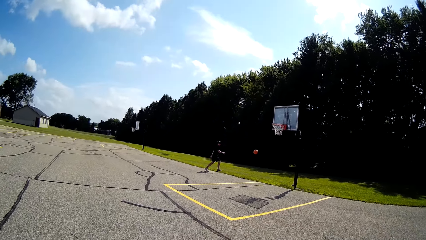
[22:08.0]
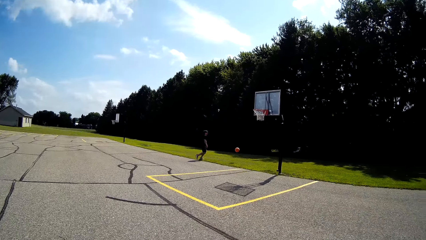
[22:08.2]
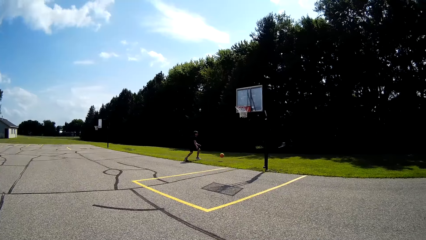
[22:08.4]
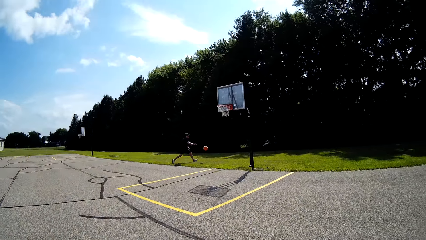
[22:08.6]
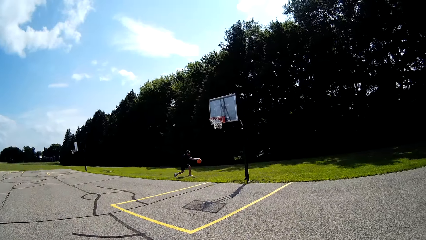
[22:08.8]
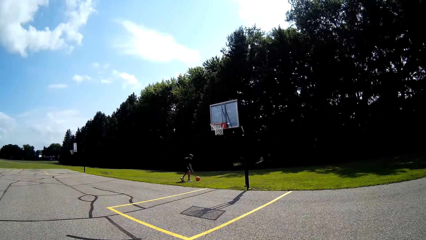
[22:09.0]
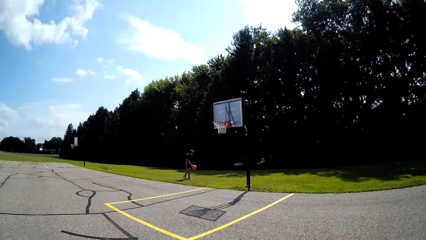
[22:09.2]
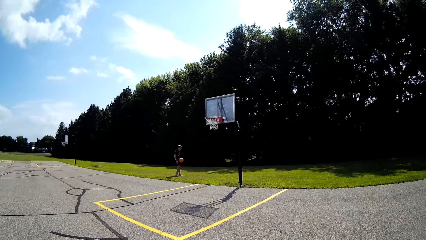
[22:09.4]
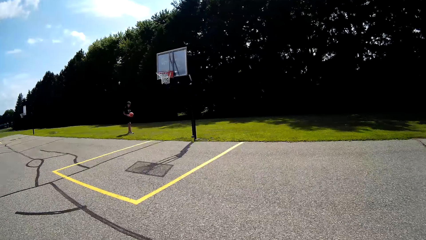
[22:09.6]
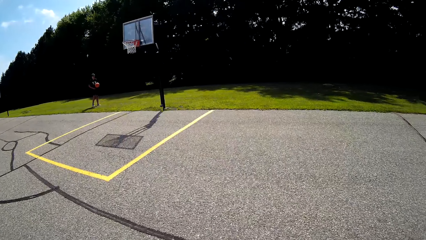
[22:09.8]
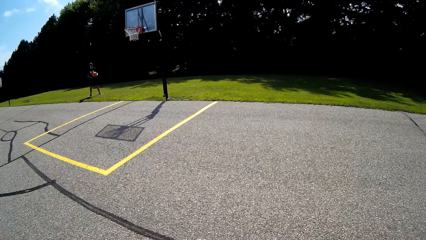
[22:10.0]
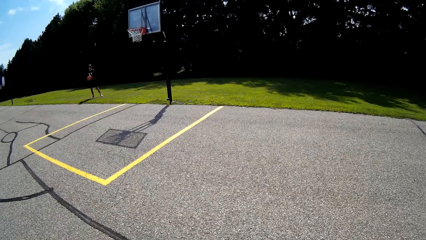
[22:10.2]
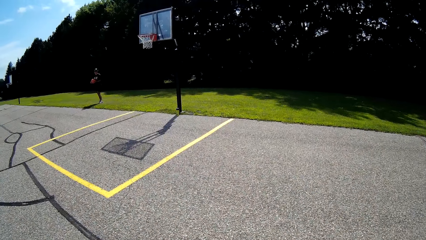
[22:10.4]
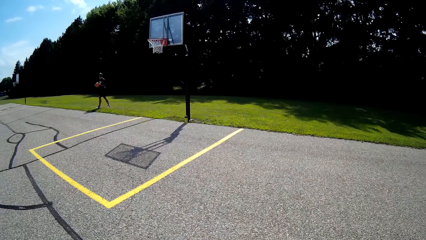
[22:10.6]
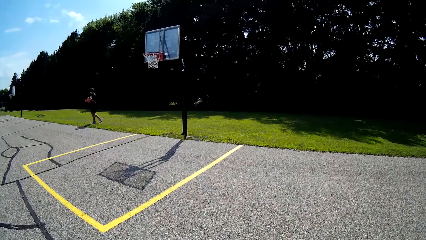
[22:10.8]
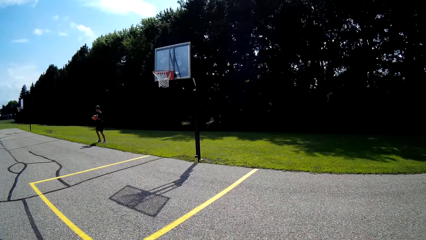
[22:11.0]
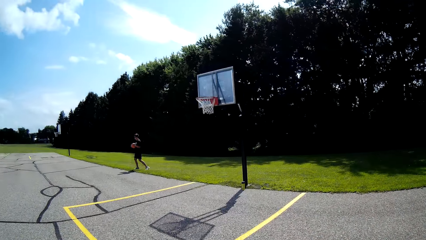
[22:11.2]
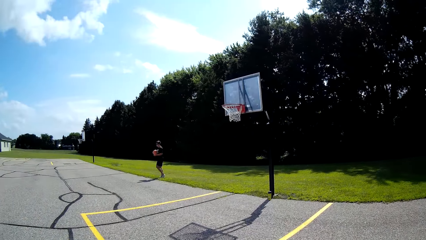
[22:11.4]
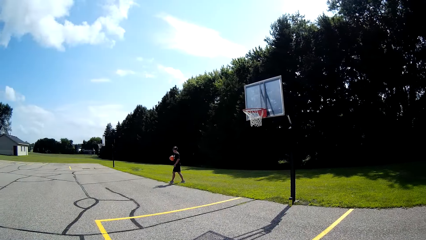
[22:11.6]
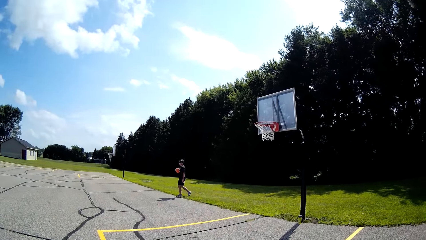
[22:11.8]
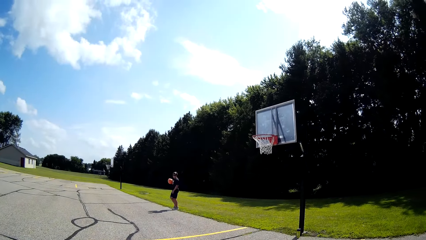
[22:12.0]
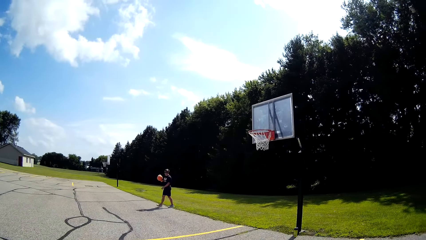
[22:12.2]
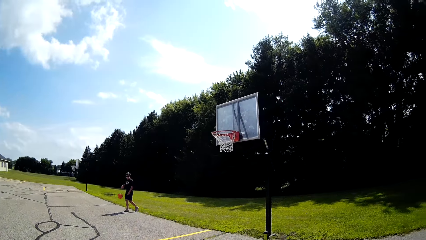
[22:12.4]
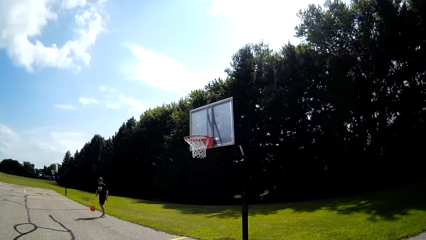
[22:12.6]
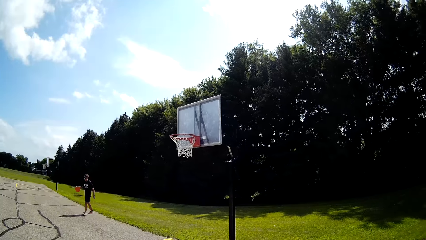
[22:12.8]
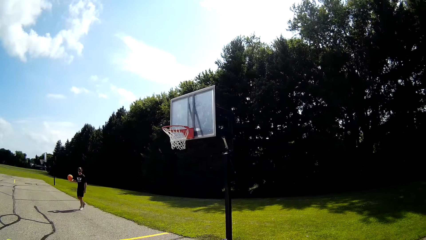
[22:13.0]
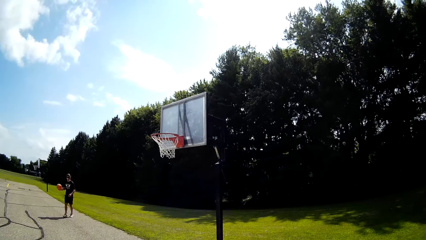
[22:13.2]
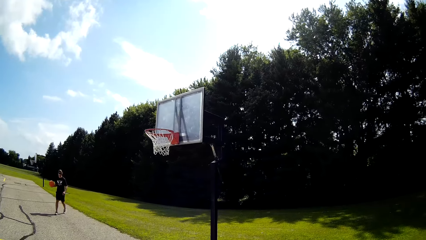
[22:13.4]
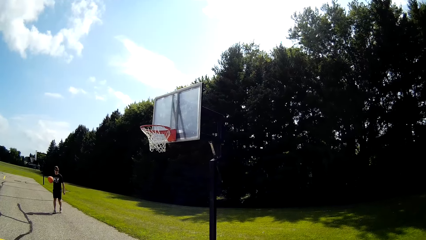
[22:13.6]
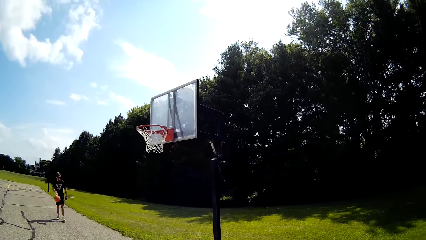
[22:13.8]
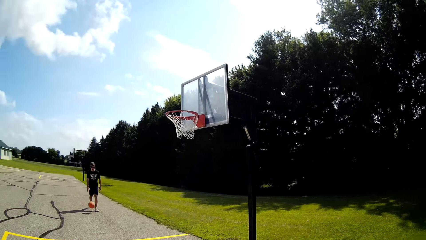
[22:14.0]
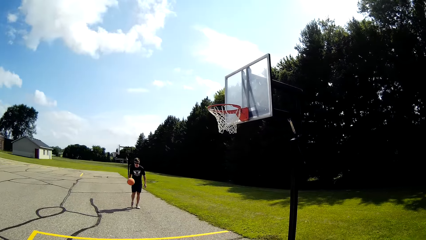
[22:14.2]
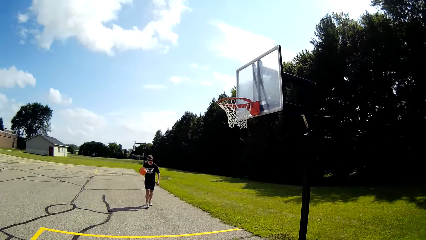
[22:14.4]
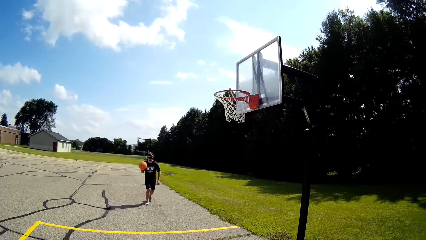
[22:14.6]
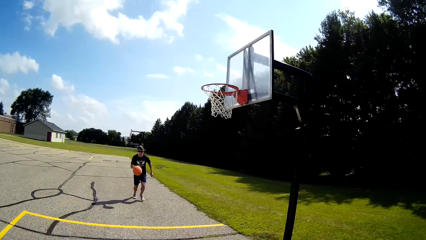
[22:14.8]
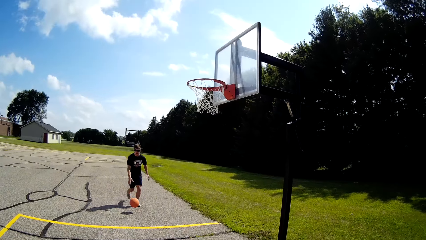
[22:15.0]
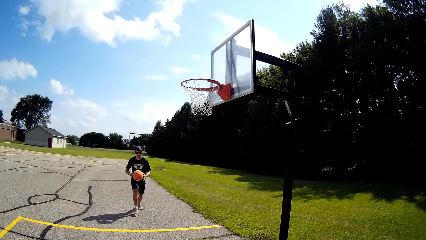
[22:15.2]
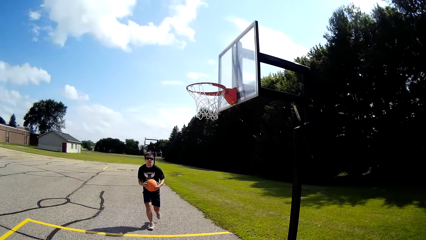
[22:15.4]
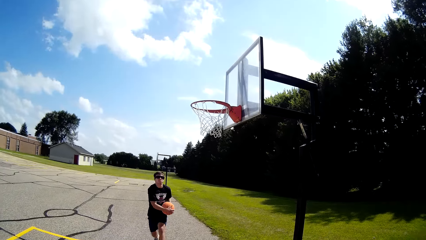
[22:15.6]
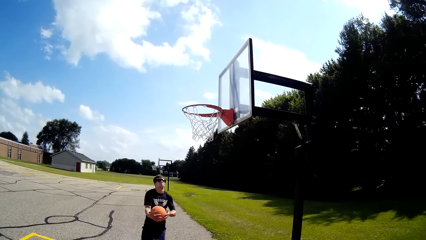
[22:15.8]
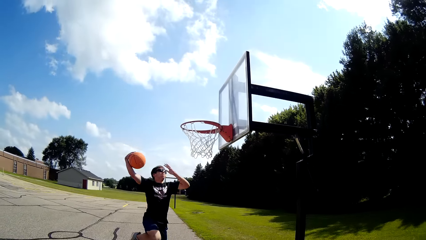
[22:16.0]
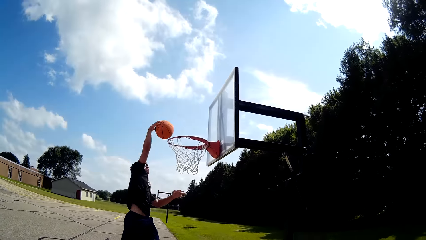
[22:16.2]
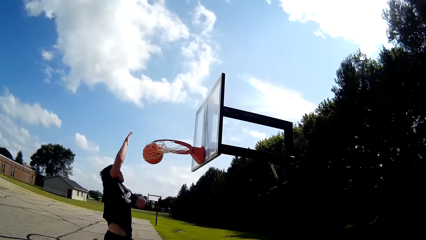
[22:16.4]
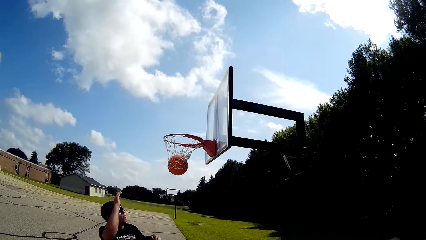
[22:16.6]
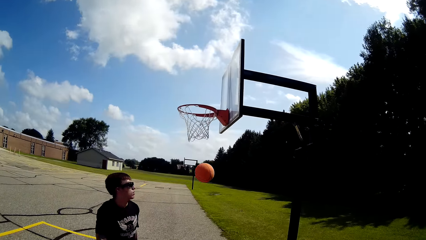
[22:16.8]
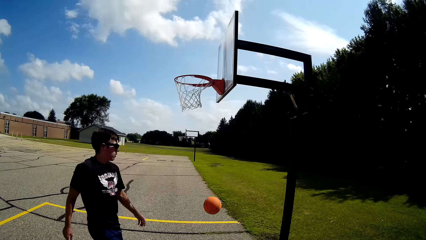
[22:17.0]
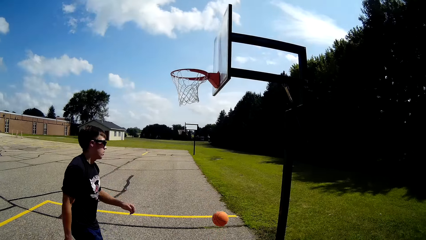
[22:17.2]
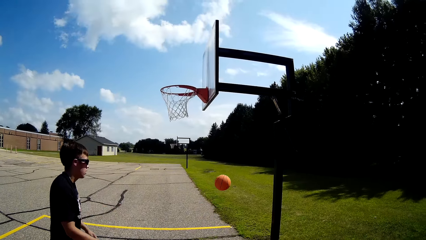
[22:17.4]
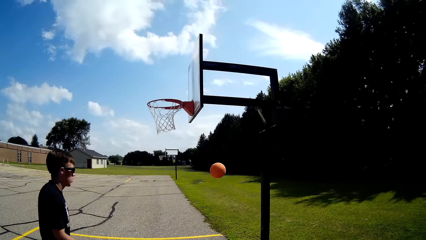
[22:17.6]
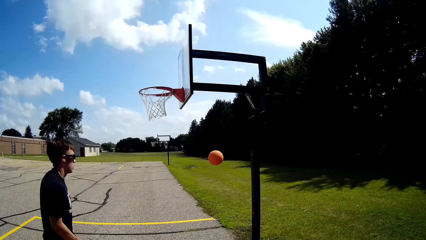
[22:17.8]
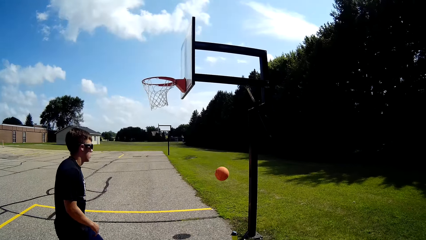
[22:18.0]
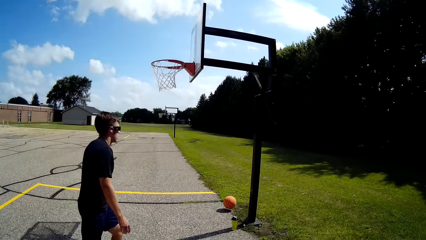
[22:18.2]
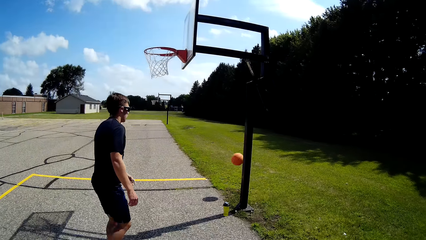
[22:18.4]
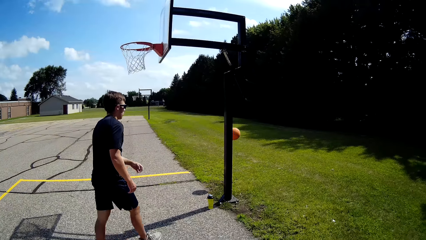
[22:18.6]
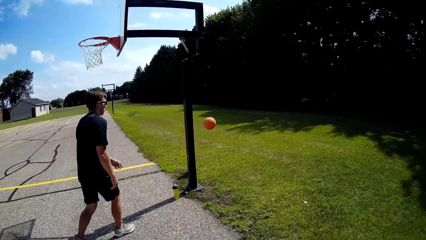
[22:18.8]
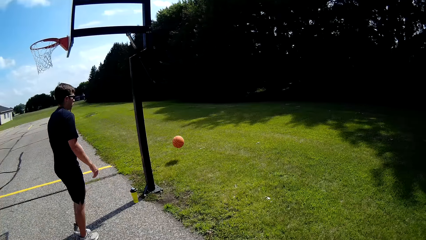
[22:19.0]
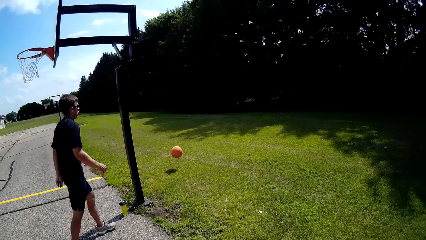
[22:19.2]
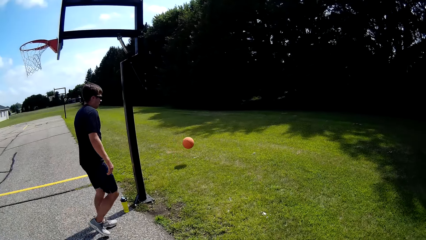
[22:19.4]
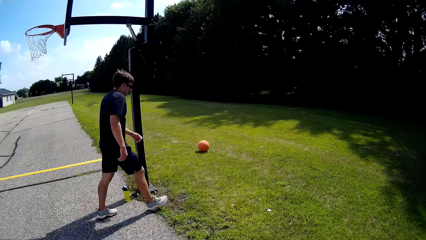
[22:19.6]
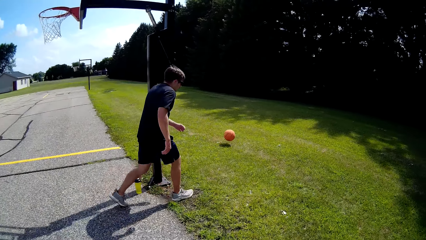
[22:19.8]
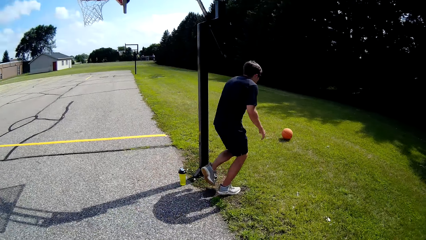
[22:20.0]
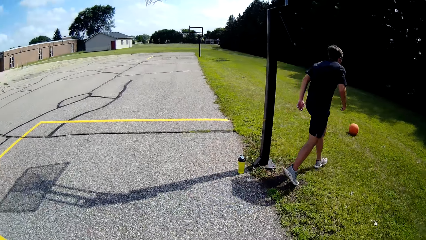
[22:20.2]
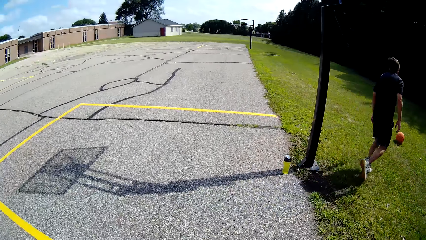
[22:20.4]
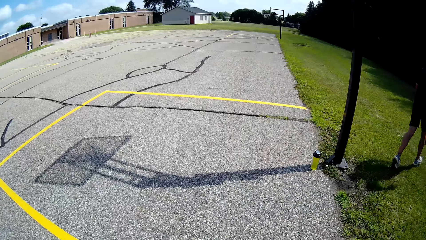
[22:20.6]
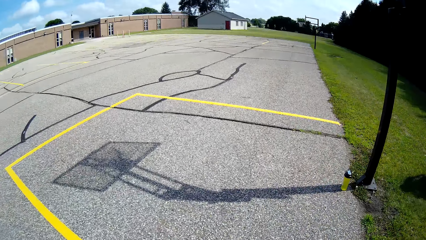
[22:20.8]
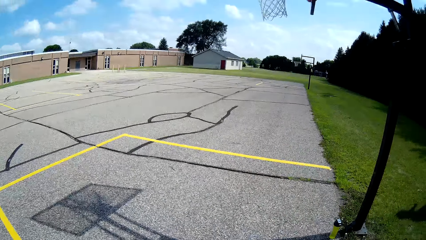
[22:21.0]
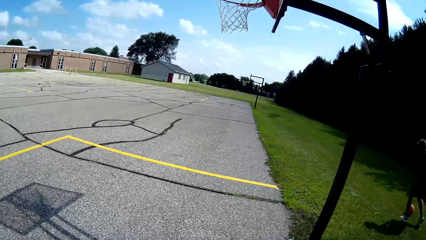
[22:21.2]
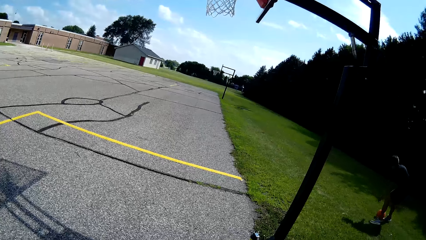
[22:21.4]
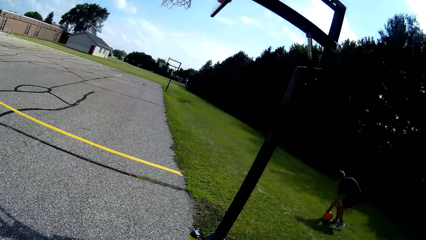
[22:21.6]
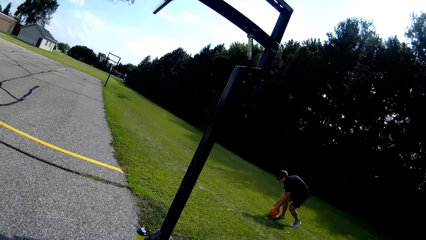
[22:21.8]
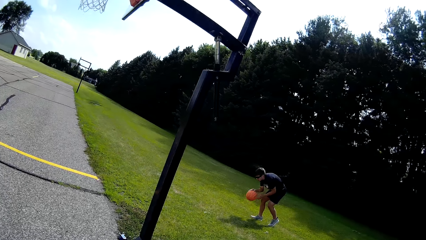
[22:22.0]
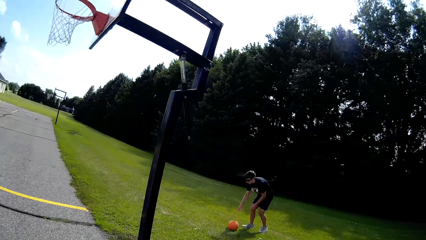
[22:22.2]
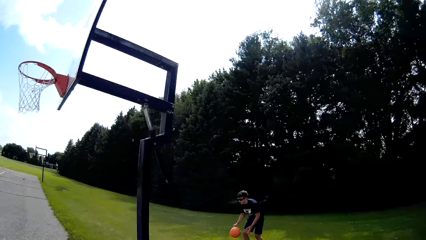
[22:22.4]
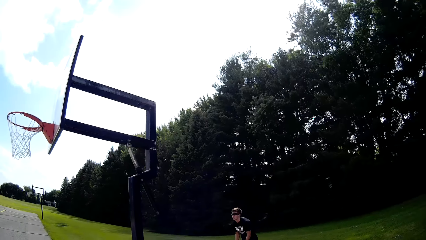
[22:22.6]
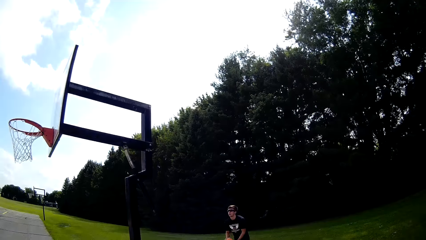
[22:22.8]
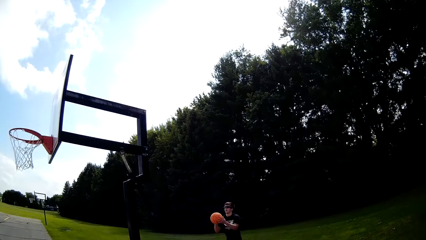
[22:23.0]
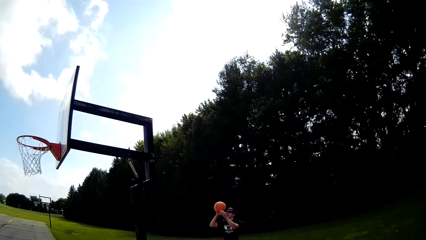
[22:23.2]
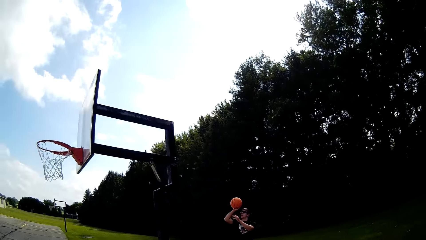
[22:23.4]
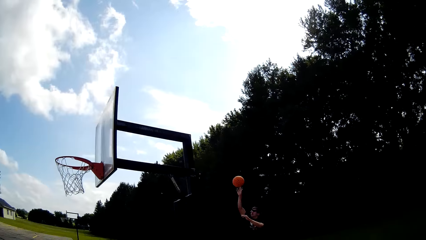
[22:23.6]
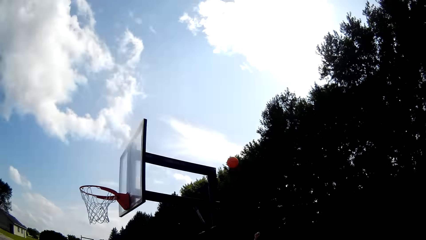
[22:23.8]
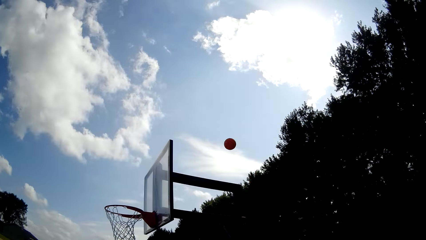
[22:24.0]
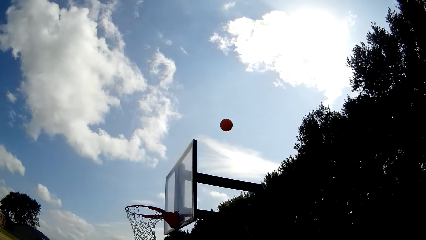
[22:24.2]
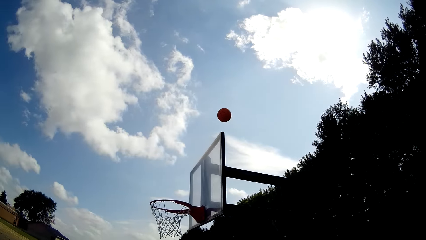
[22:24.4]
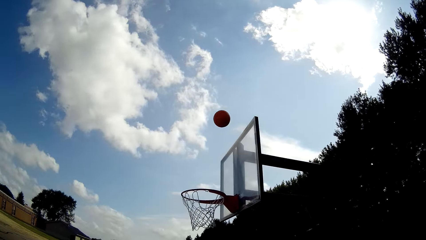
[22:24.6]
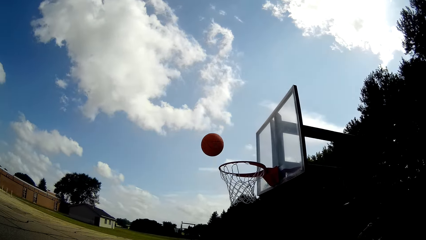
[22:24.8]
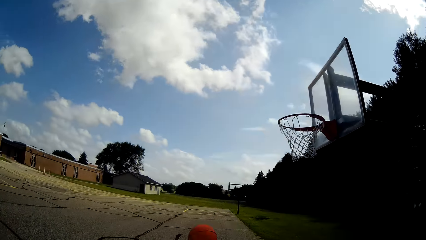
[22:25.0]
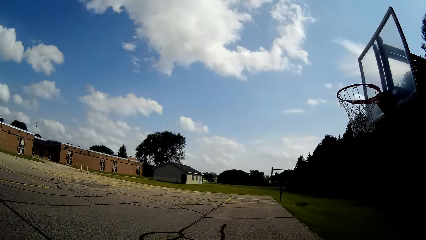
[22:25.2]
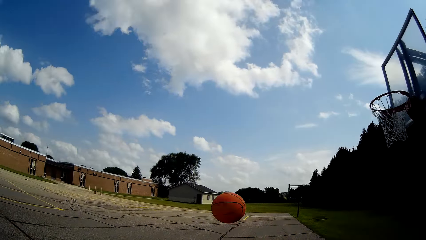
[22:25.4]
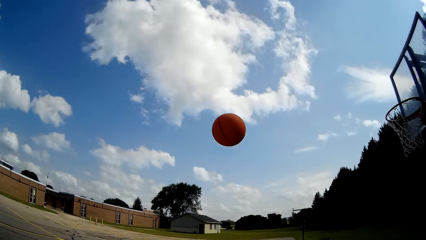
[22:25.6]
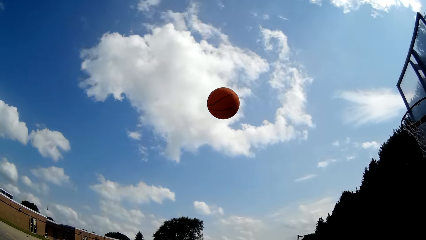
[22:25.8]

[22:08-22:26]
The camera wearer watches as the man plays the basketball. The man catches the basketball and walks around the basketball pitch. The camera wearer moves towards the basketball post. The man bounces the basketball. He throws the basketball in the hook. He walks after the basketball. He bounces the basketball and throws the basketball.
